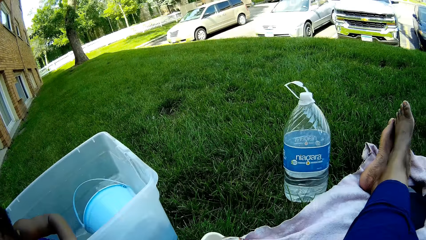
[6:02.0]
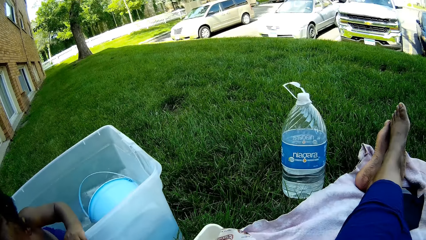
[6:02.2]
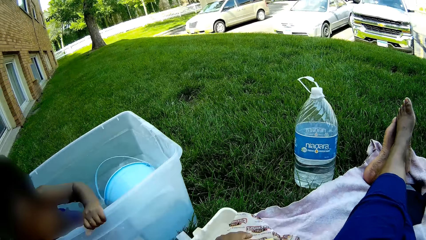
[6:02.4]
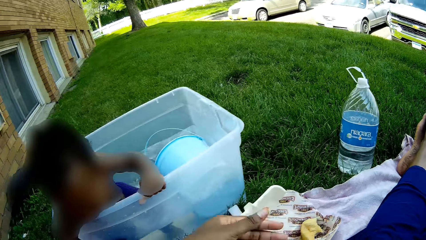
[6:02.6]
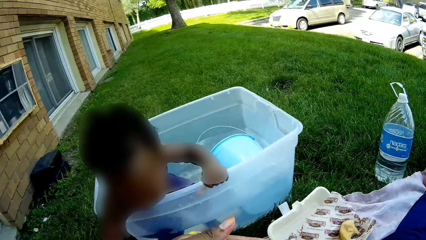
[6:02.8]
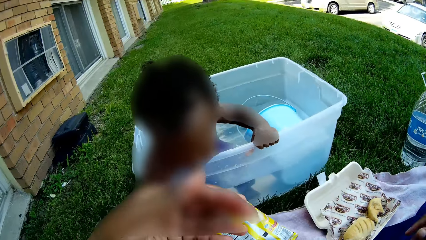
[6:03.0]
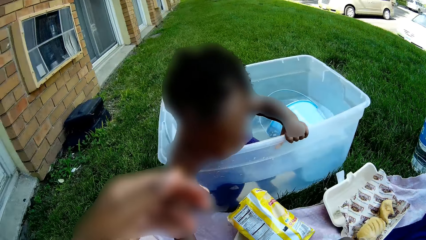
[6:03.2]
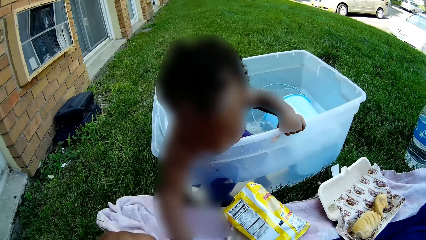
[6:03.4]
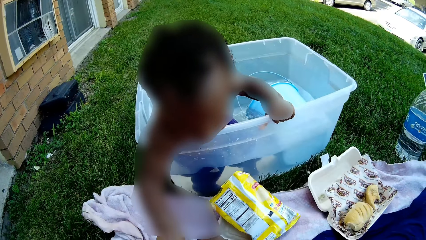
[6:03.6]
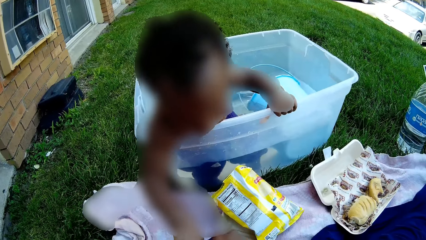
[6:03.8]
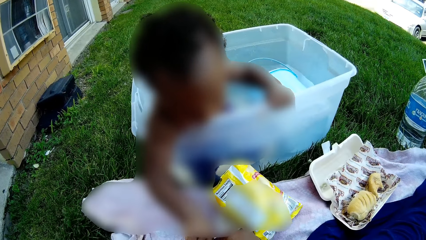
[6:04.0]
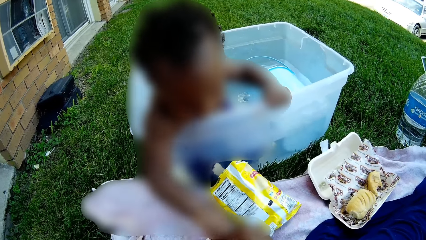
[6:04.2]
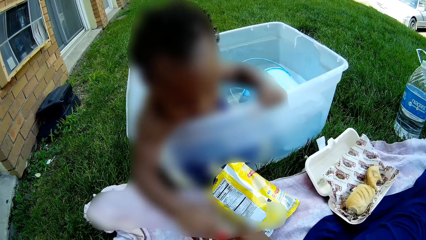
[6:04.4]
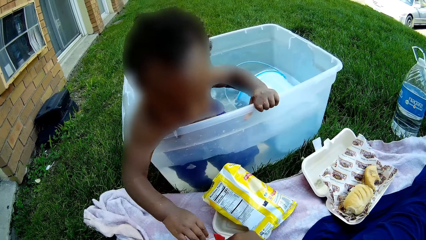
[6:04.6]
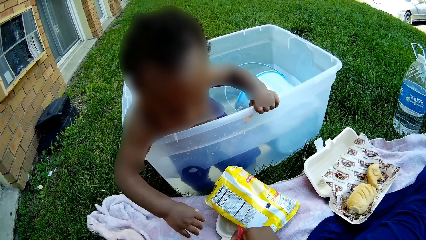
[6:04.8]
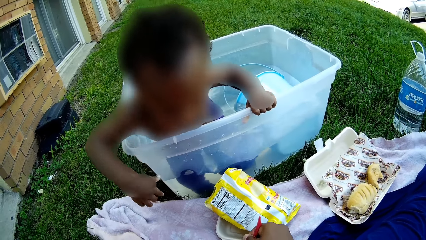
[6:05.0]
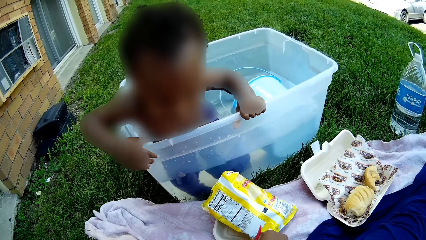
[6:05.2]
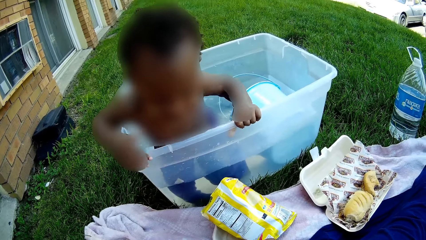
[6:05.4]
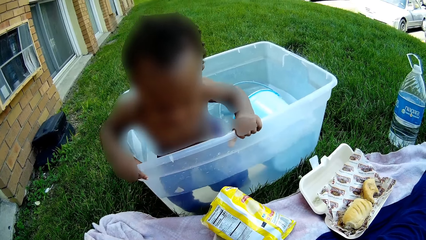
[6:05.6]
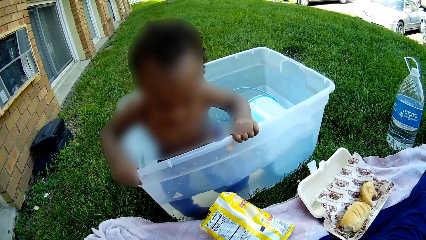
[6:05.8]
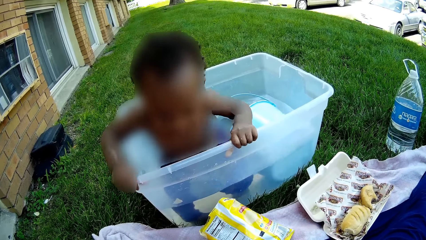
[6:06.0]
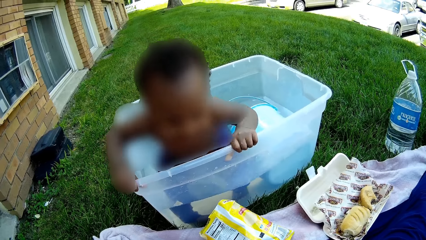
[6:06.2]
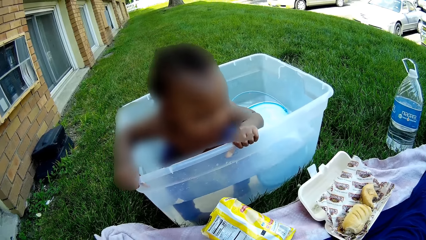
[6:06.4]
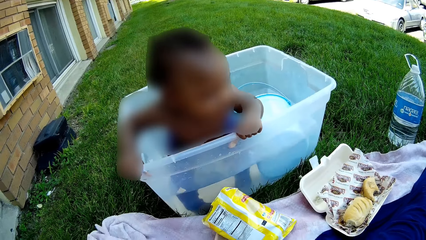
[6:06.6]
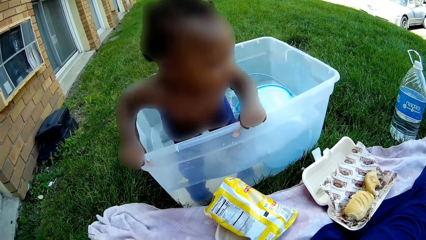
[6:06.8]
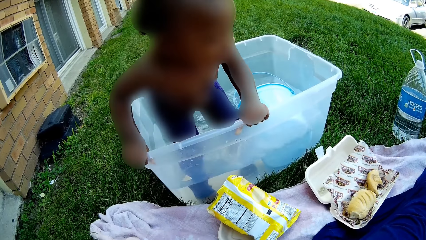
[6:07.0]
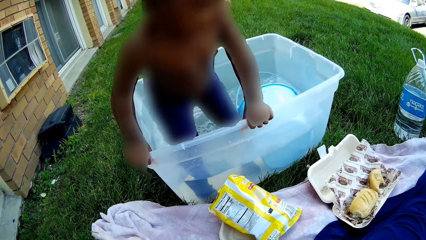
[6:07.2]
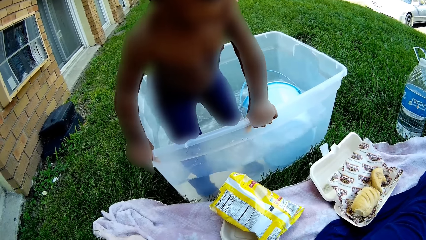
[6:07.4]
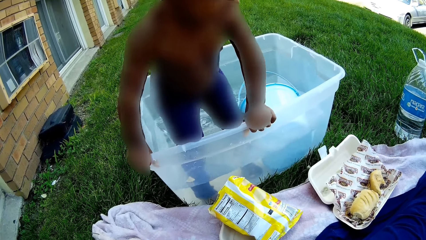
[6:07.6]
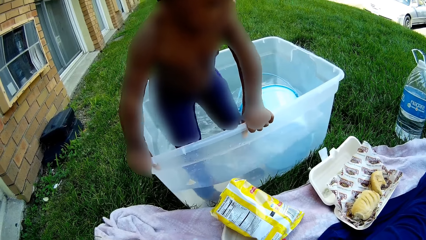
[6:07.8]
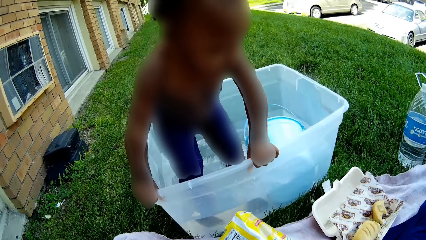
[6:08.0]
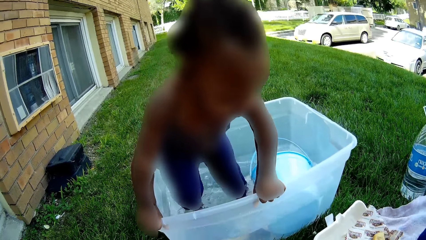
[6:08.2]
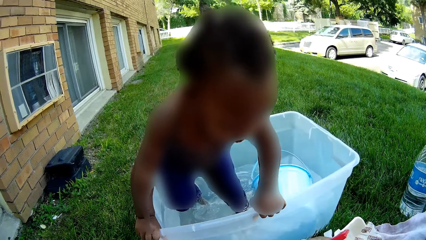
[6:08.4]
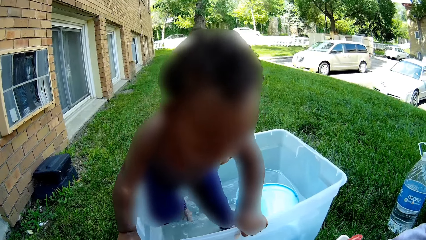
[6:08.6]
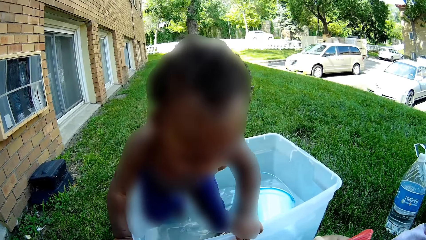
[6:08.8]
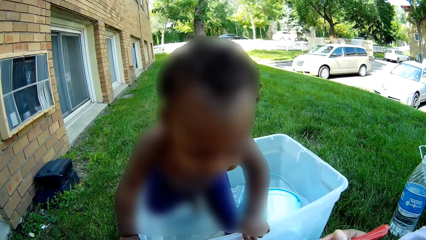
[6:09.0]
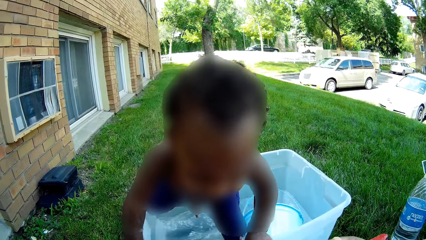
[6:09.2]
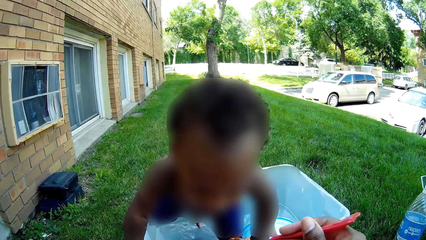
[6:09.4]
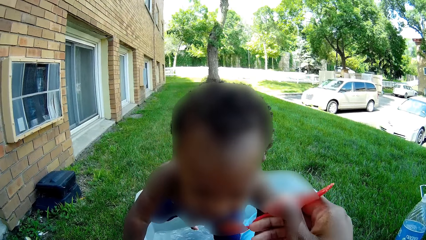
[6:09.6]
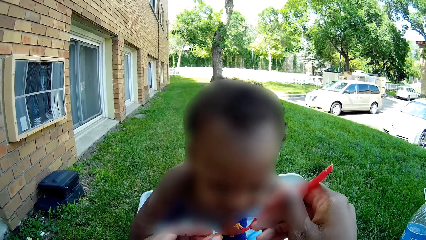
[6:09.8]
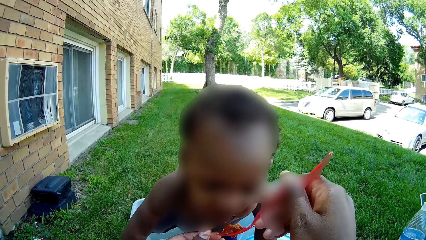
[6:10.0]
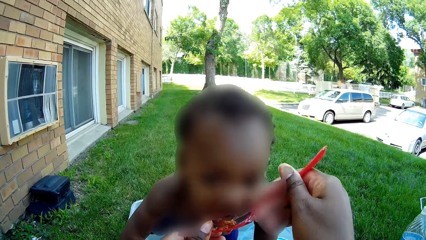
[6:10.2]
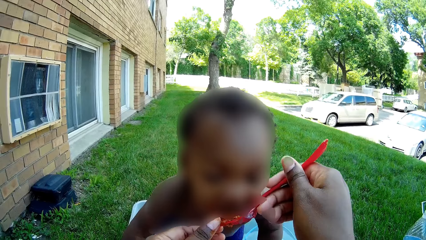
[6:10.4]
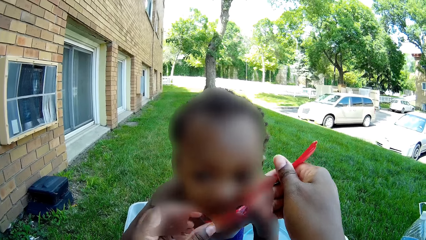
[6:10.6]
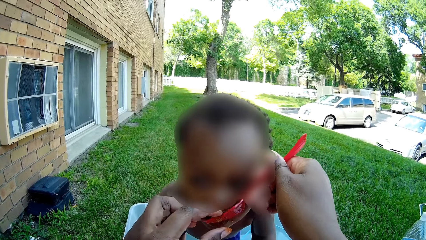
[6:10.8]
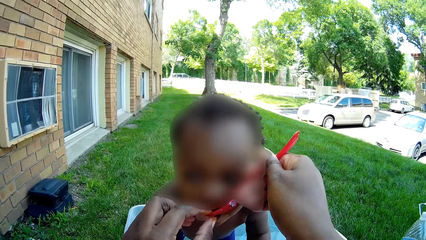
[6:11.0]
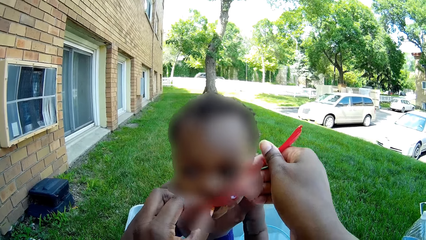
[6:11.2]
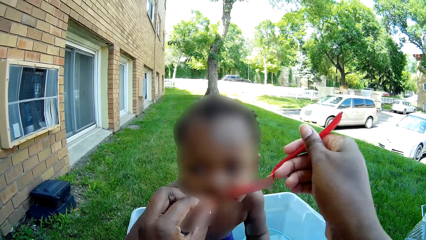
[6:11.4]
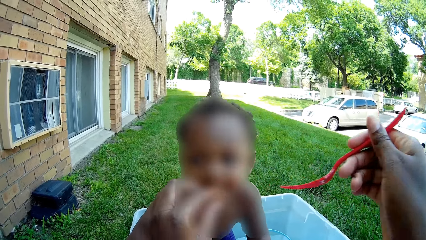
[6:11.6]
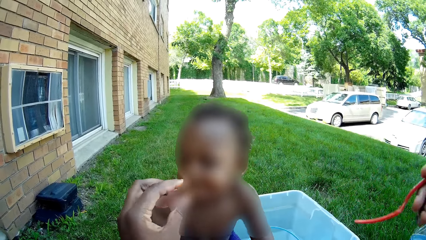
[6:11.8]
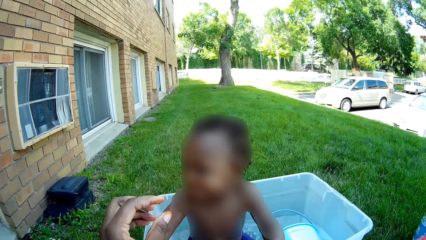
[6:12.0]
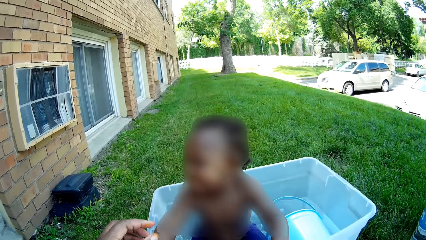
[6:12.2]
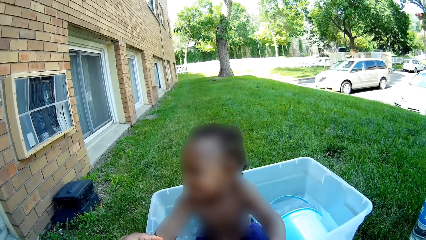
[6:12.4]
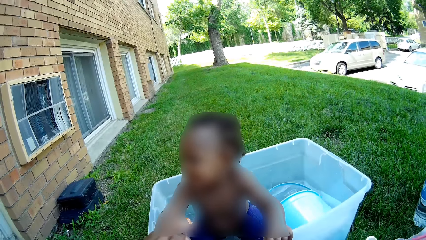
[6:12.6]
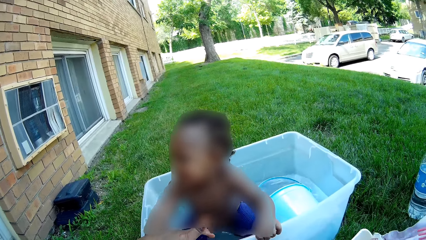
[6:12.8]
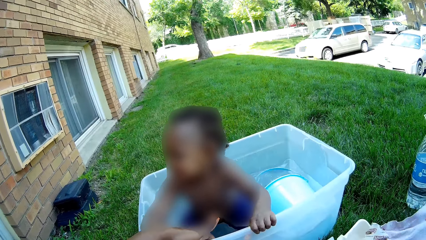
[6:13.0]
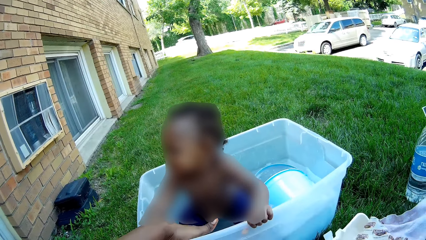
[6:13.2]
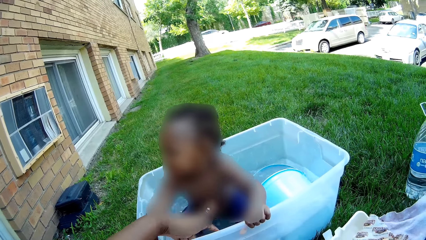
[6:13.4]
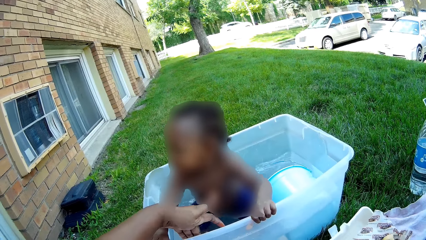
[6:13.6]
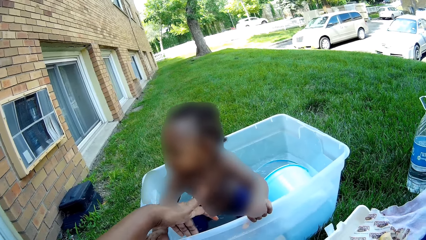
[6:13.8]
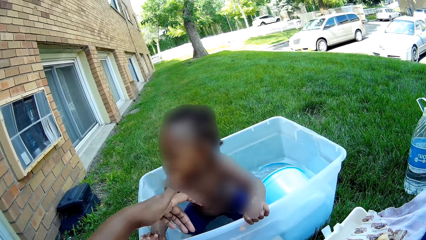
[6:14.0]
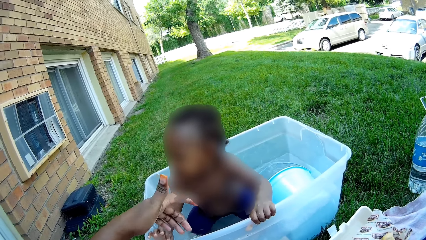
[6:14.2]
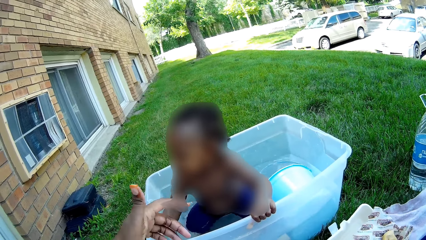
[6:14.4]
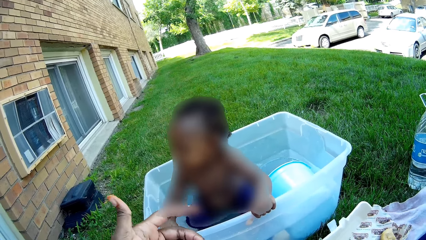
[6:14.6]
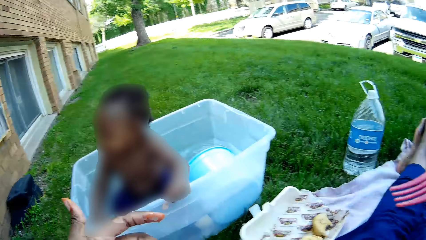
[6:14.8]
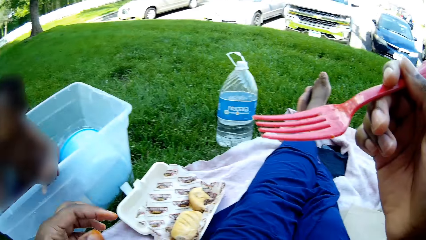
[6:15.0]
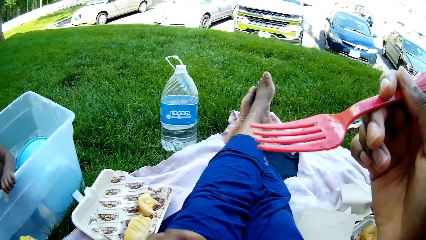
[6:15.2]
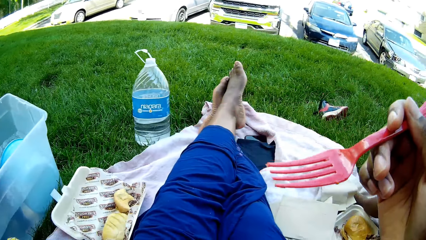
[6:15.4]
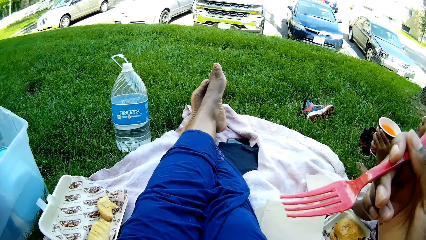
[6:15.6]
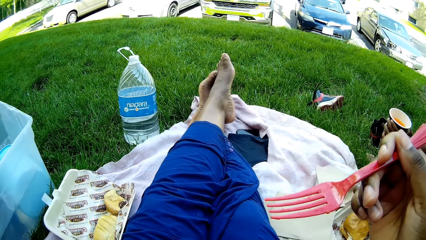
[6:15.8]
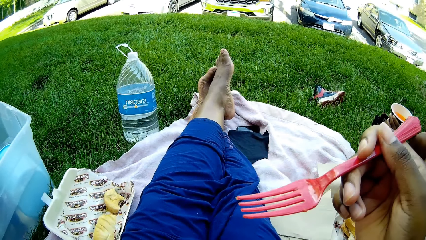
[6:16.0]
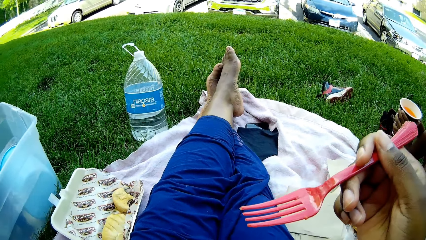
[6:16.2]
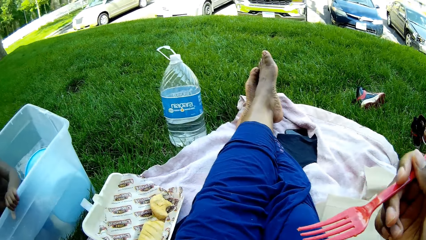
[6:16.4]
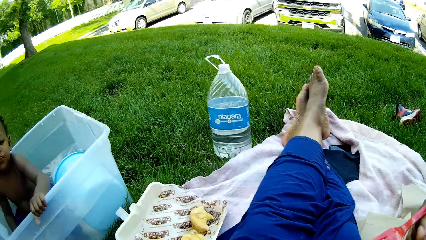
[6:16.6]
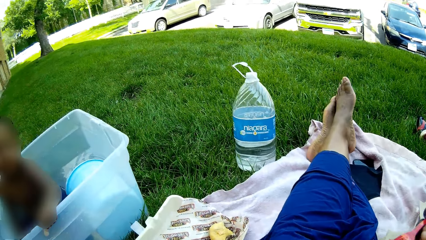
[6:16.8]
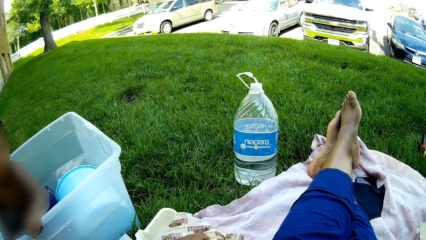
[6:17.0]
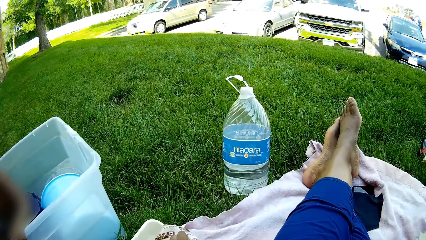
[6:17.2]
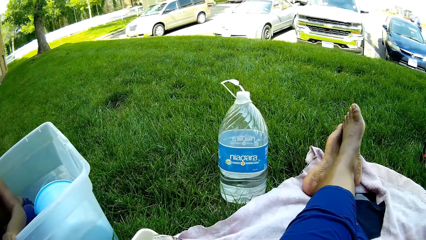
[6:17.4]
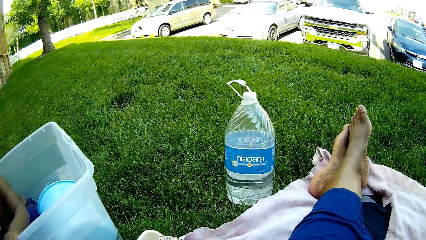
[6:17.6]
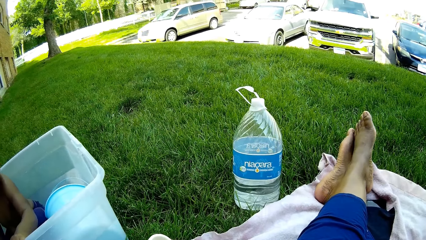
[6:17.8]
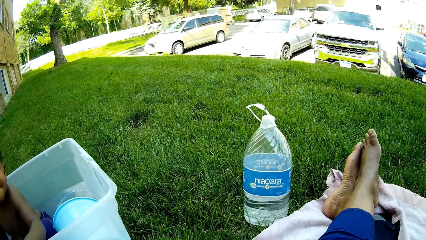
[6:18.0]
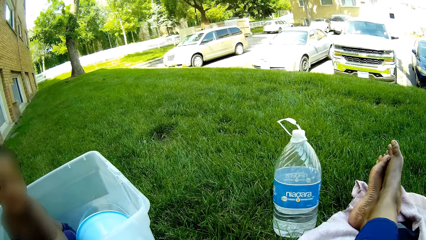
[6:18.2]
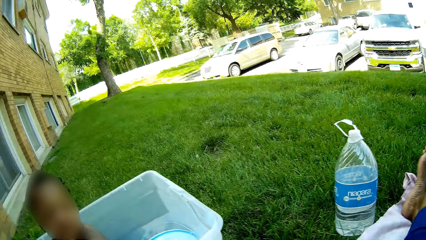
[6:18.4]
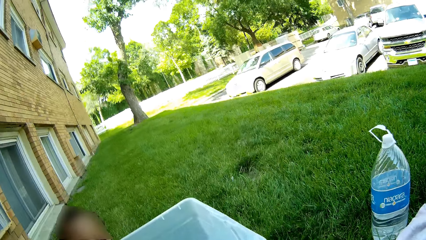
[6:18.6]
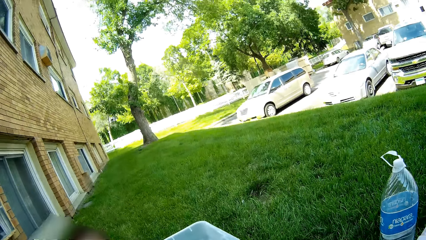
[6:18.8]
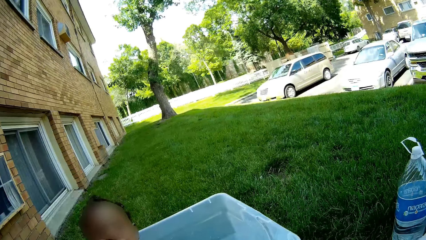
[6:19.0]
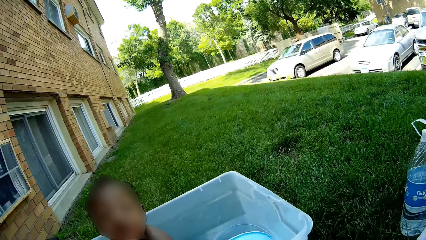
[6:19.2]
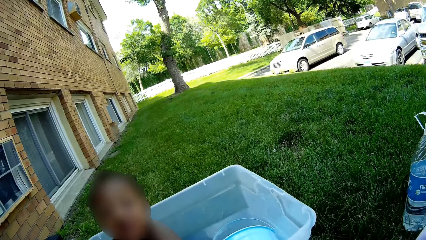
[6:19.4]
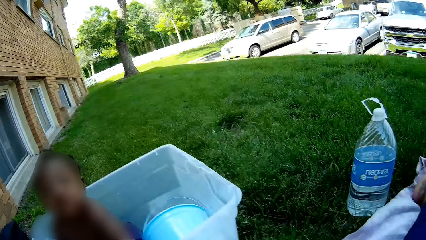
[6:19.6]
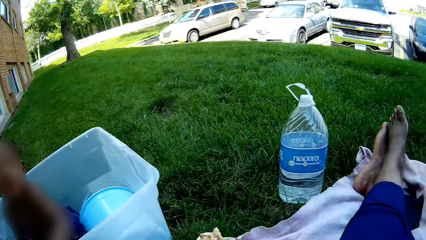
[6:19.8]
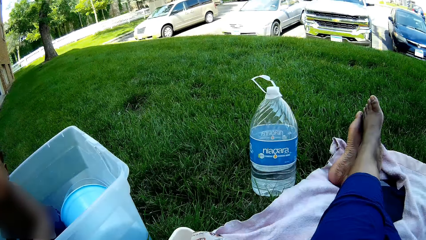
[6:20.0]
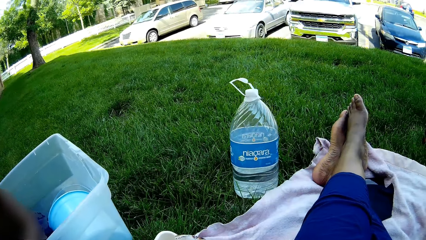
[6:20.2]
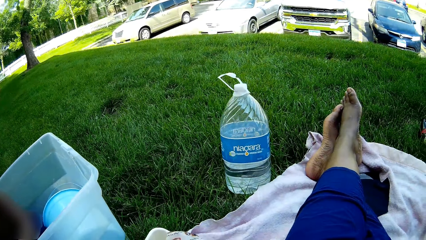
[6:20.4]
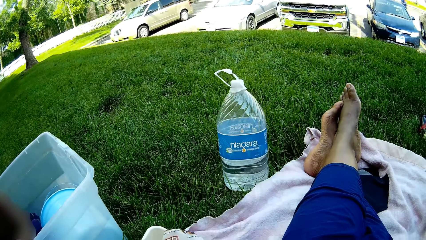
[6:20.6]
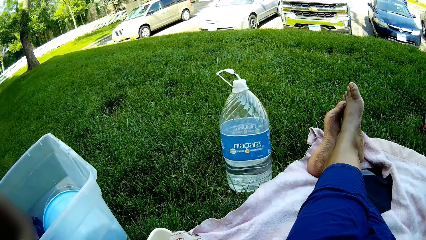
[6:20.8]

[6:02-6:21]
The boy plays with the food on the mat with his right hand. The camera wearer takes food from the polystyrene meal box on the mat with the fork in her right hand. She feeds the boy with the food from the fork in her right hand. She pushes the food into the boy's mouth with her left hand. She touches the water on the basin. She cleans her left hand with the napkin on her lap.
